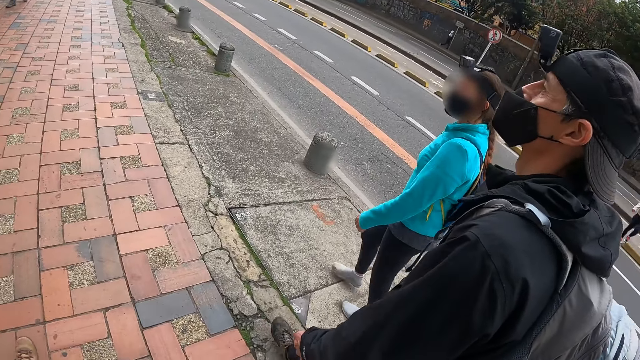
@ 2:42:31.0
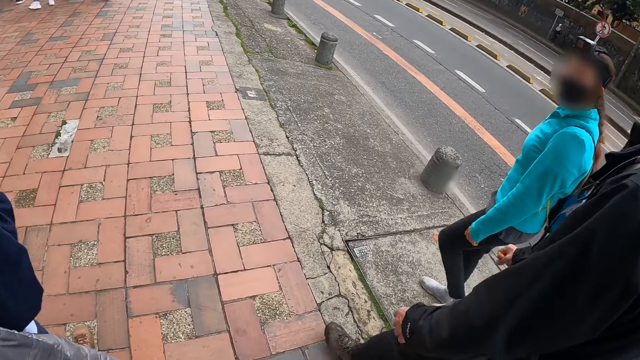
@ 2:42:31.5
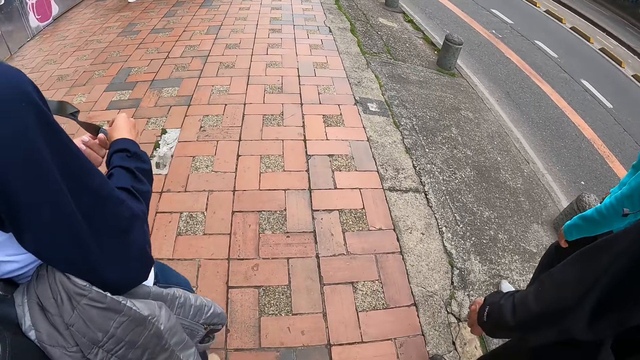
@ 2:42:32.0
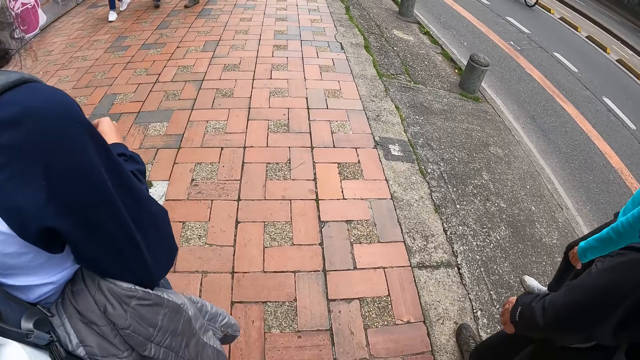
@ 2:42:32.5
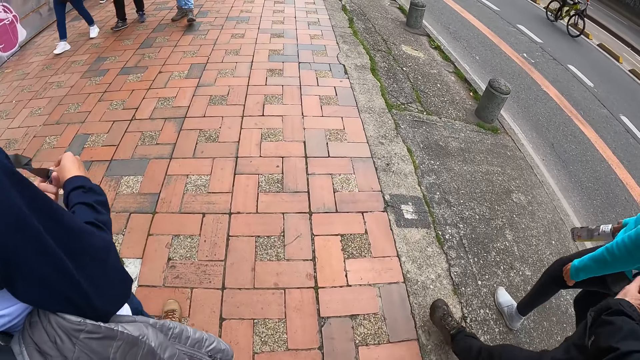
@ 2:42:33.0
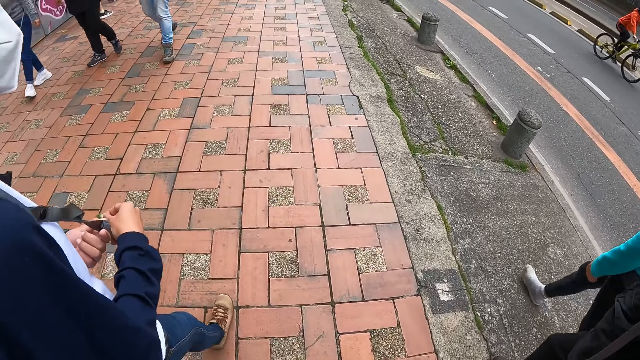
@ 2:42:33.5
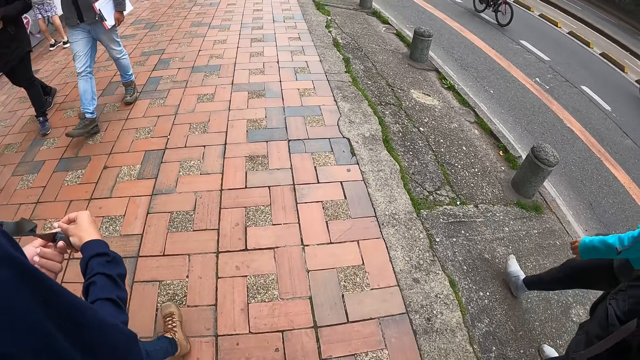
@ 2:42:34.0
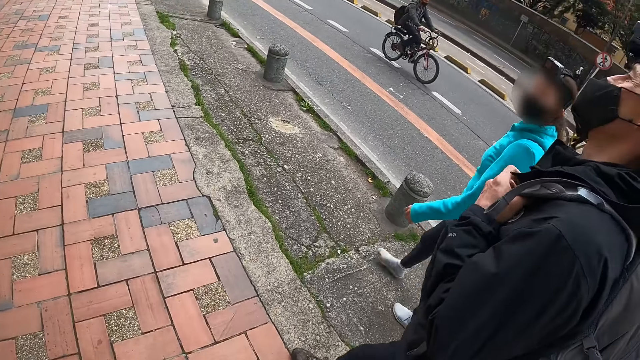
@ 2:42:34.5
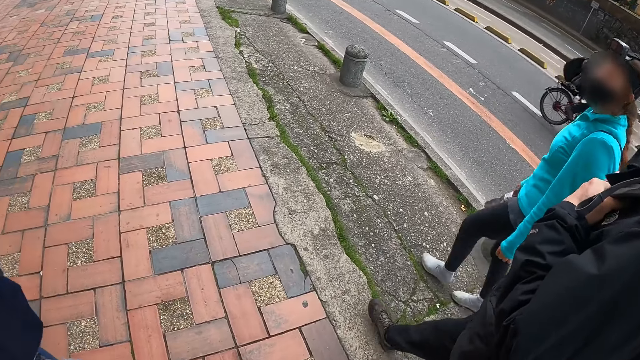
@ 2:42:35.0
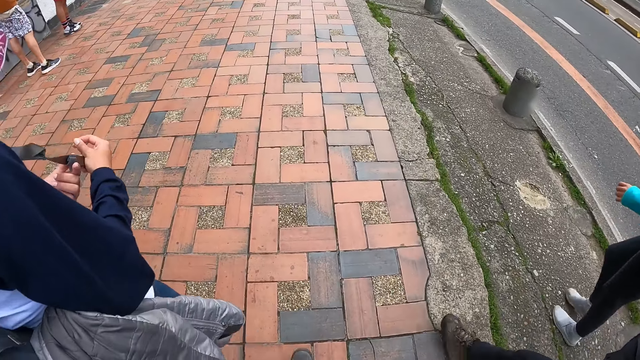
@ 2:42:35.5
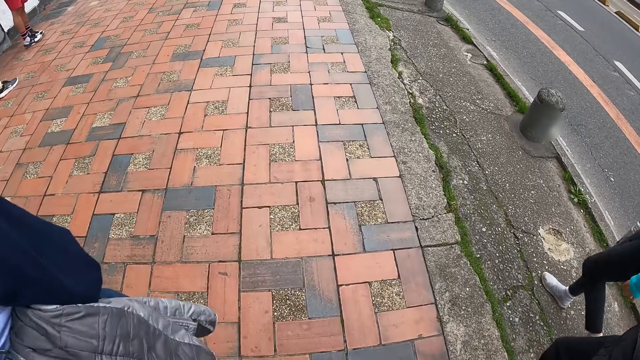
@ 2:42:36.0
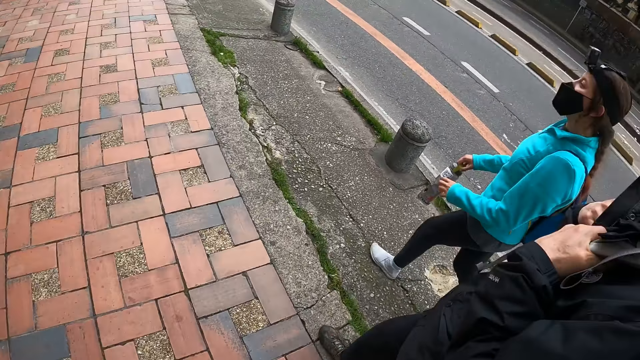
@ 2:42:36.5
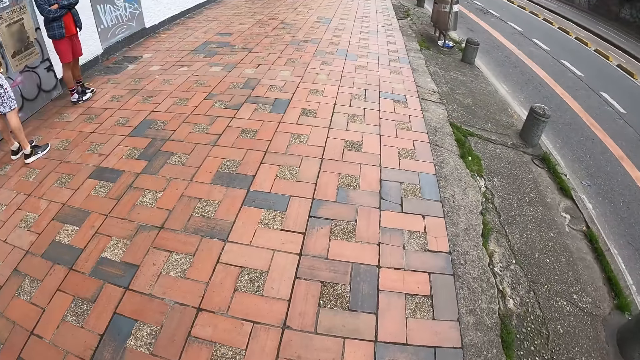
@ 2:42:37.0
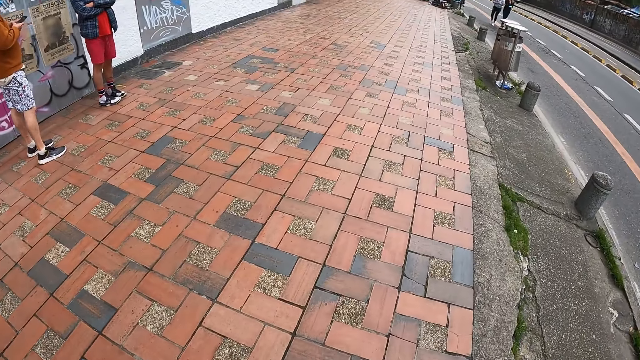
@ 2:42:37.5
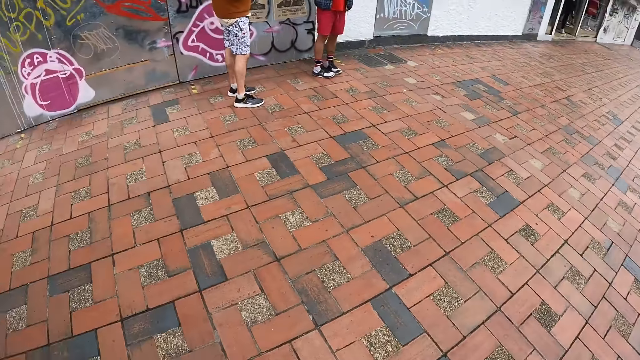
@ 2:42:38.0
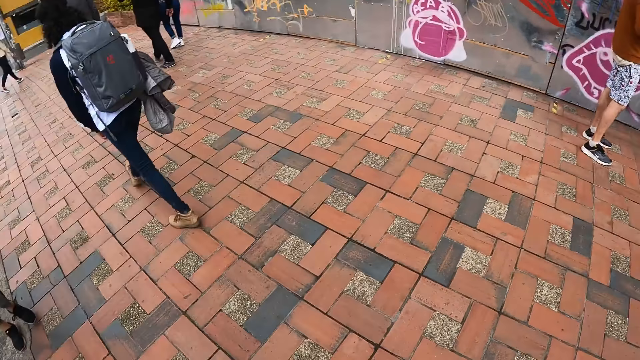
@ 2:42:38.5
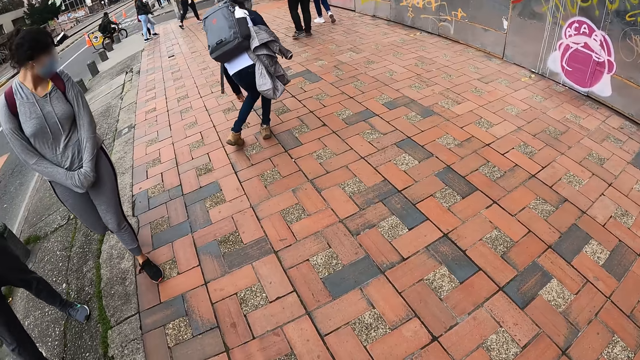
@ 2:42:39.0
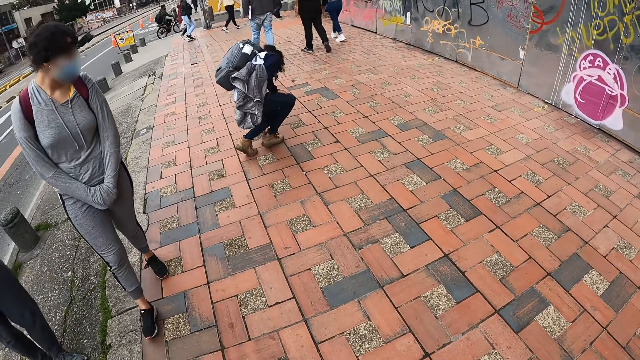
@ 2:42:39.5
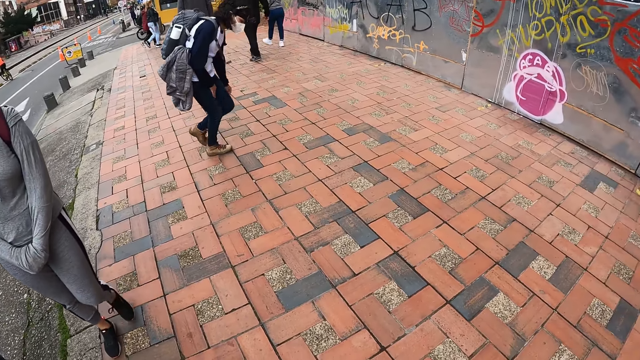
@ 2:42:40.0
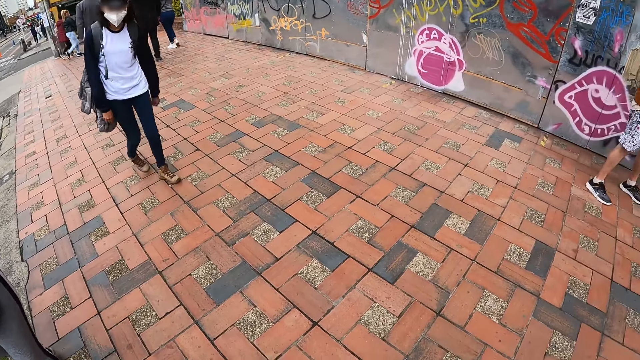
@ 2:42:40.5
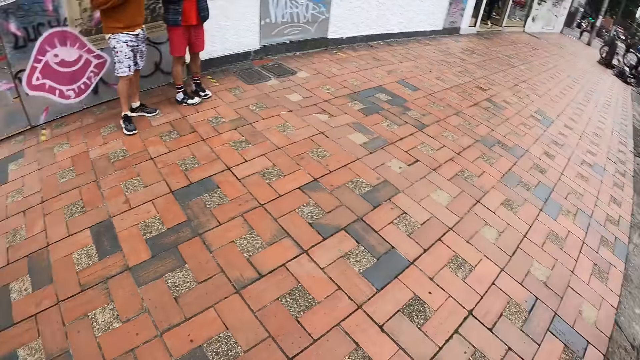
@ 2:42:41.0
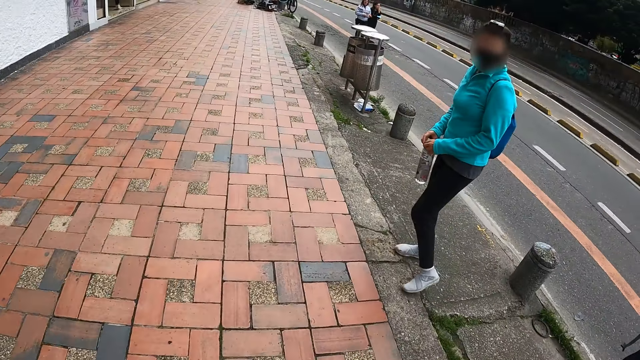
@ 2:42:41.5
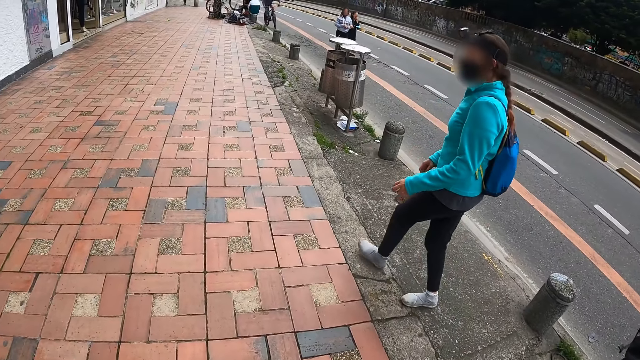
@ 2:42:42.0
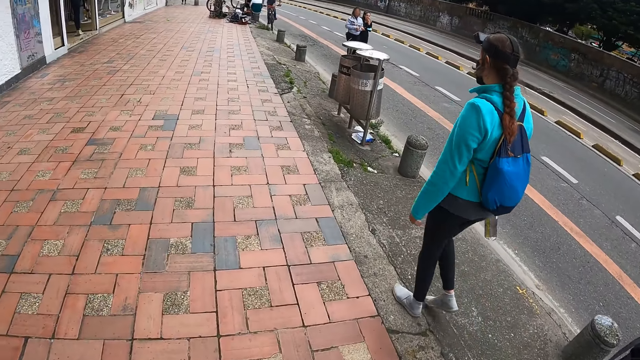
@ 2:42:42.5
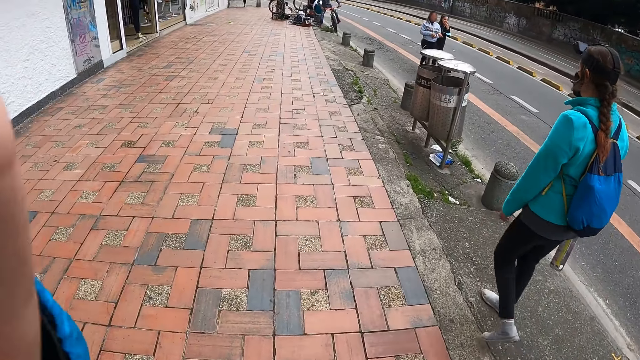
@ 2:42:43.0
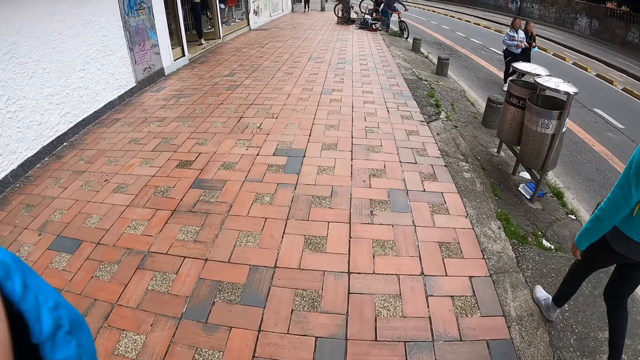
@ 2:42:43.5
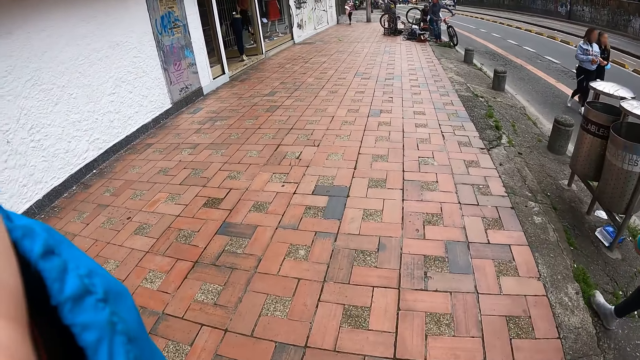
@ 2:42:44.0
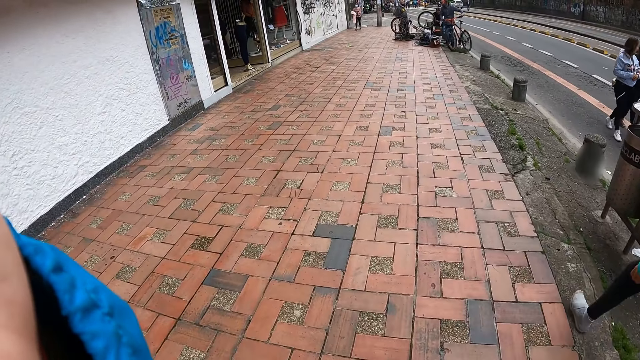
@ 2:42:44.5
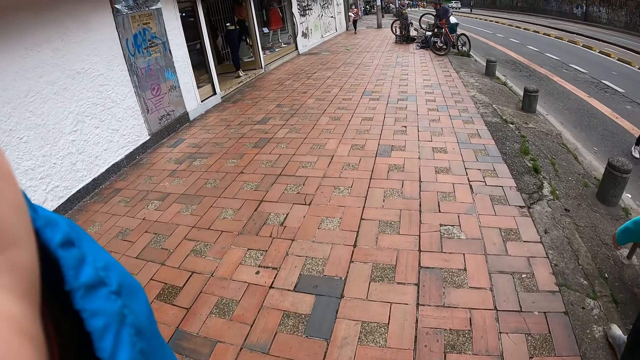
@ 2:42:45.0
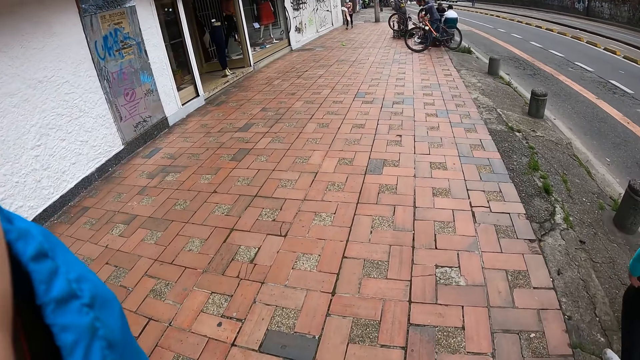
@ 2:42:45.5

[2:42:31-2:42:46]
A lady walks back. The lady picks a trinket from the ground with her left hand. The camera wearer touches his face with his left hand. He raises his hand.

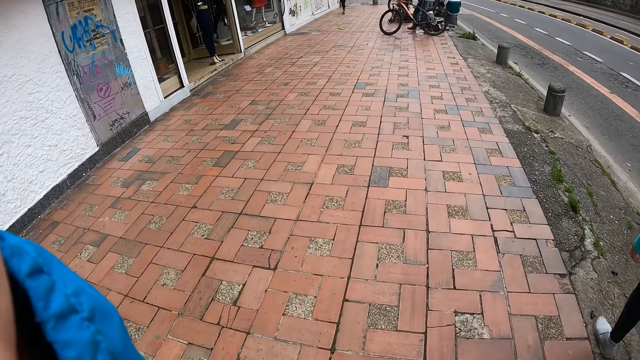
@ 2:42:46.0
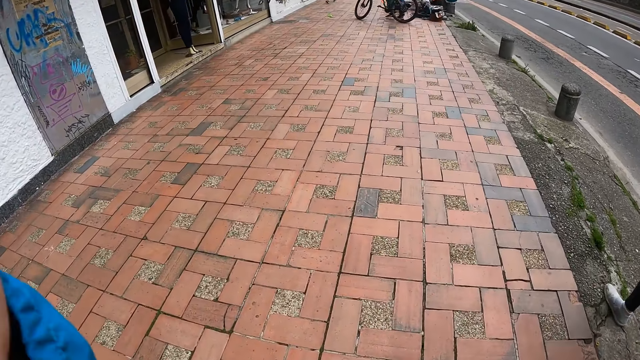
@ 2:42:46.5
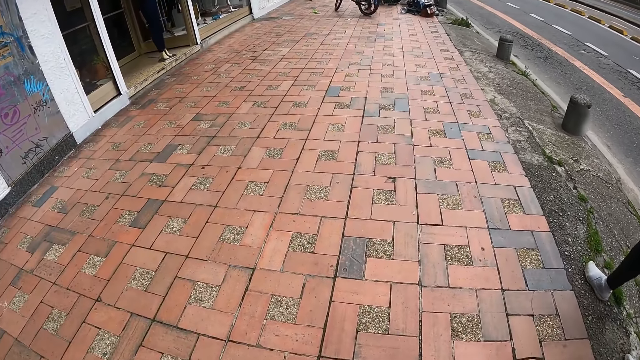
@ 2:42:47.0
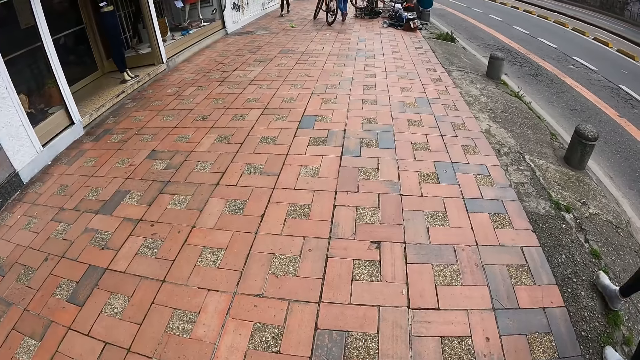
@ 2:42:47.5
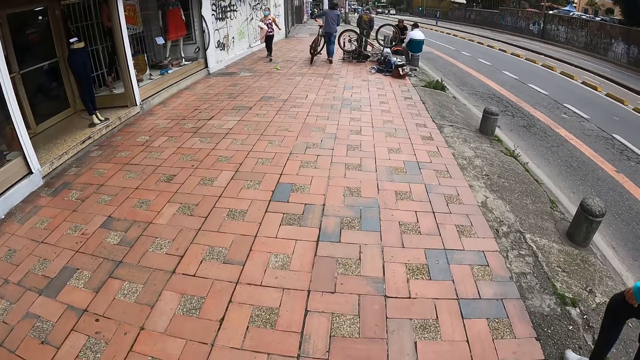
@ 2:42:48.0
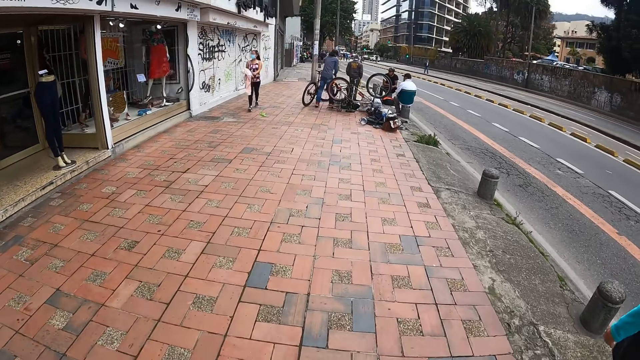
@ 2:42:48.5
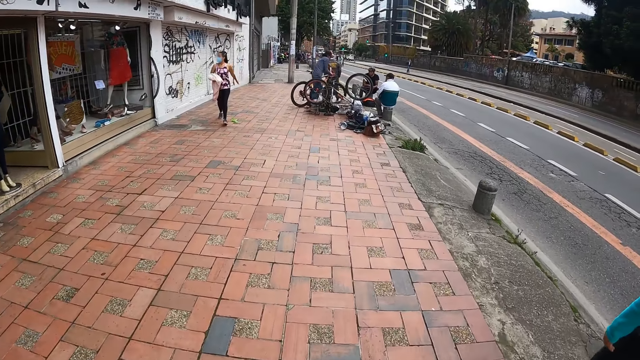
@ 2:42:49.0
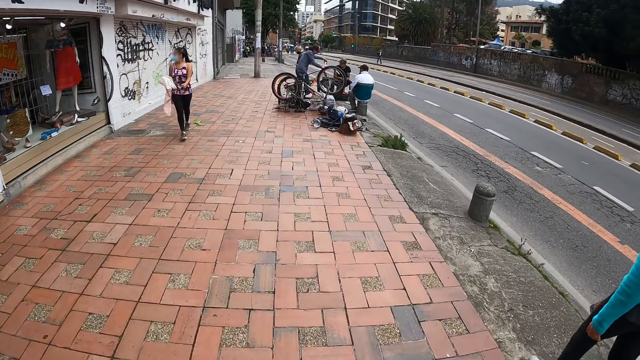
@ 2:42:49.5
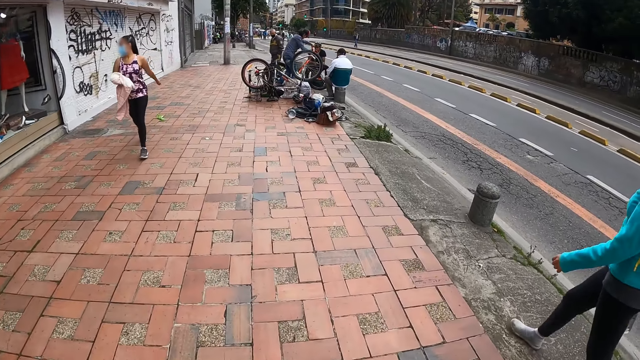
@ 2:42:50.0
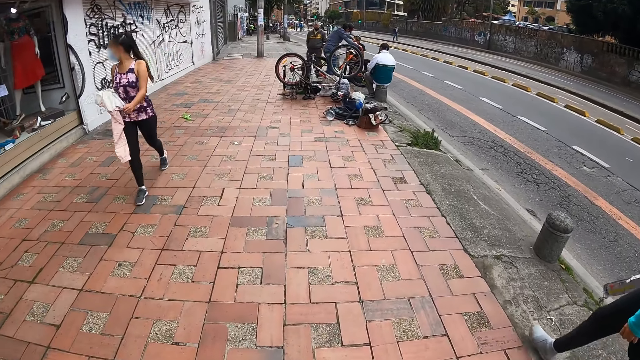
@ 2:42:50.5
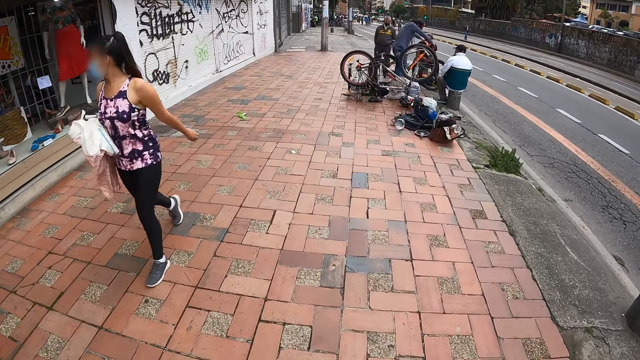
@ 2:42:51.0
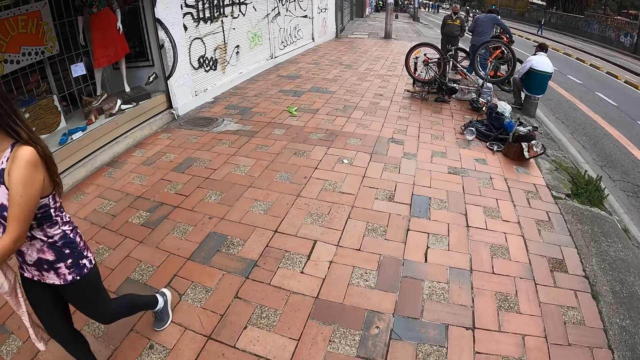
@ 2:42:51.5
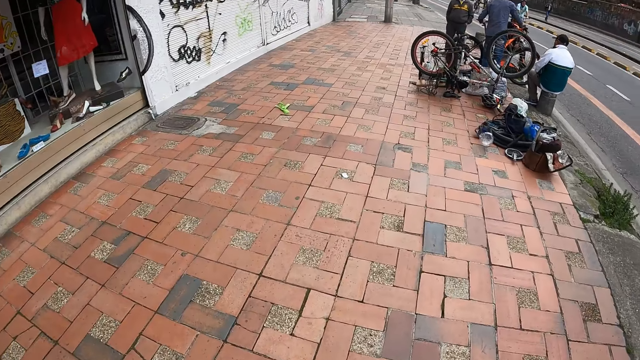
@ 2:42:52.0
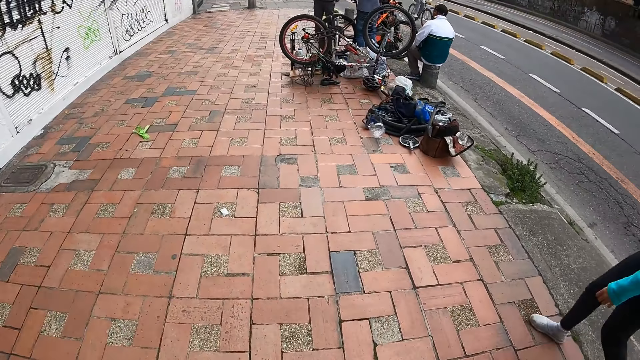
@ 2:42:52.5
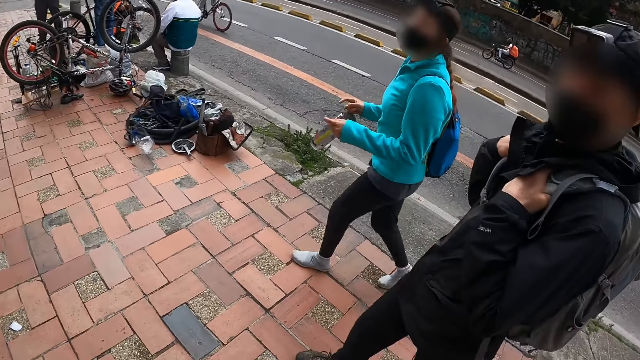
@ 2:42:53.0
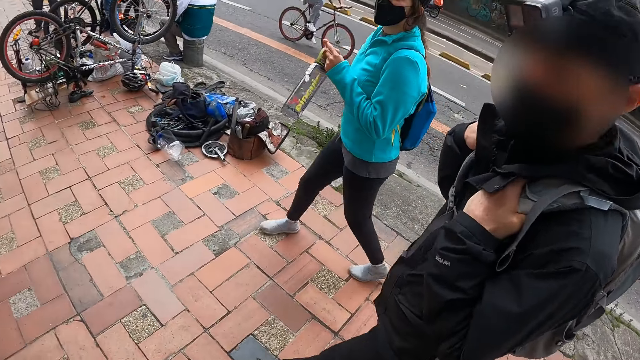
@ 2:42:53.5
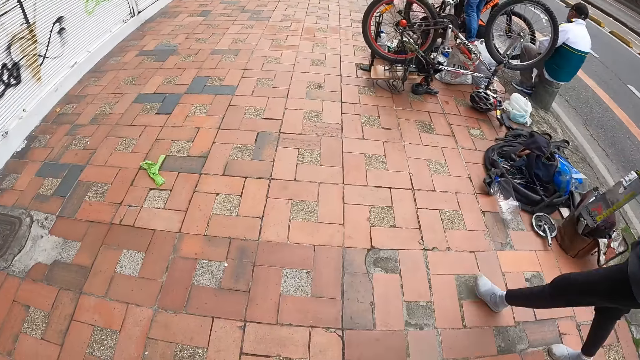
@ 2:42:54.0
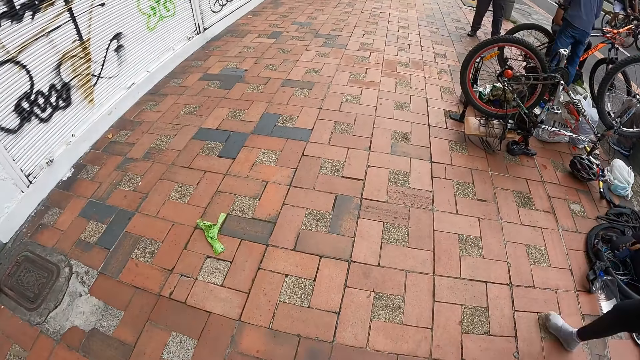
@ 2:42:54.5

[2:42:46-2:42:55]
A woman walks past the camera wearer. The camera wearer interacts with a lady and a man.
